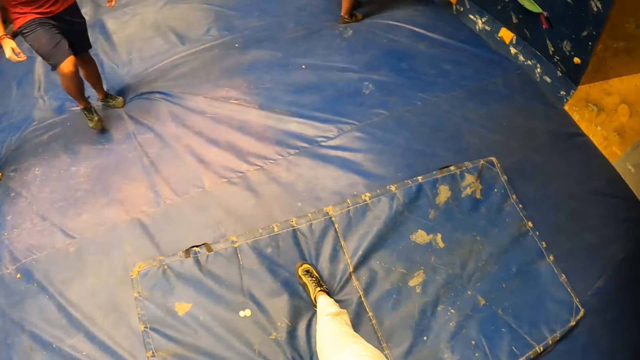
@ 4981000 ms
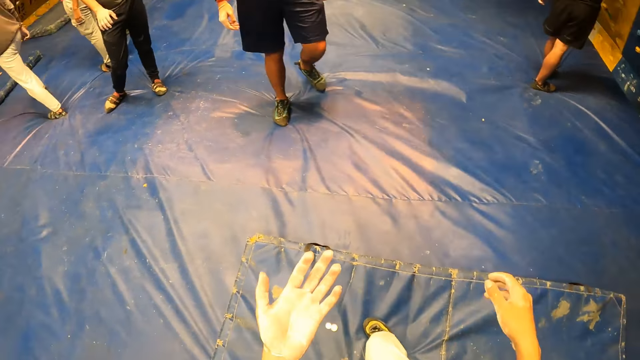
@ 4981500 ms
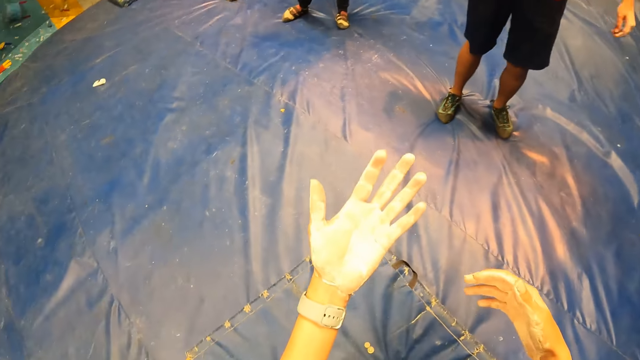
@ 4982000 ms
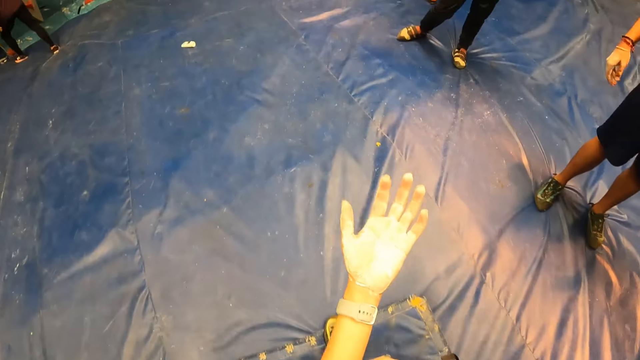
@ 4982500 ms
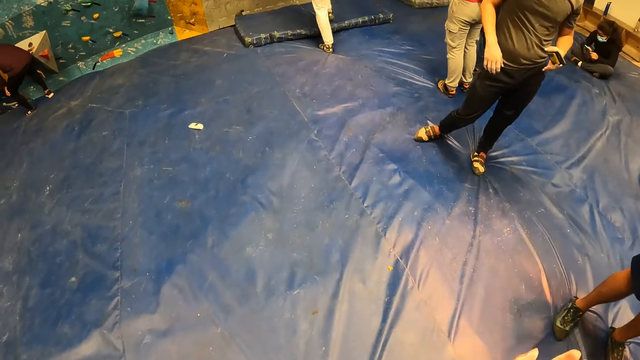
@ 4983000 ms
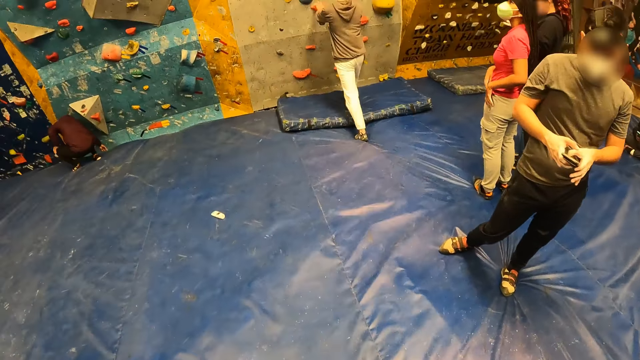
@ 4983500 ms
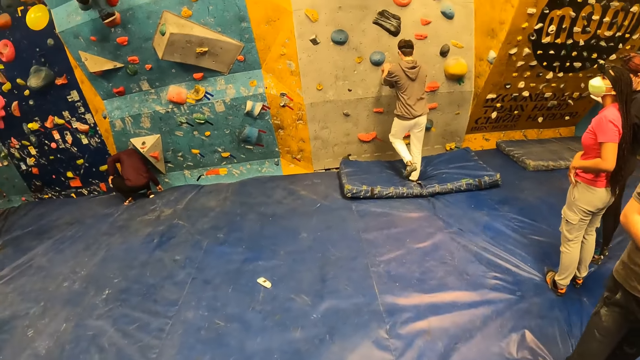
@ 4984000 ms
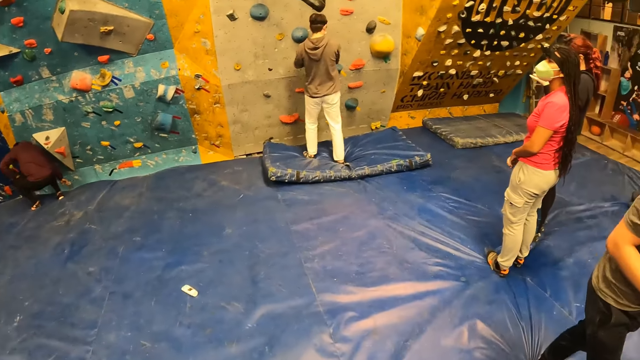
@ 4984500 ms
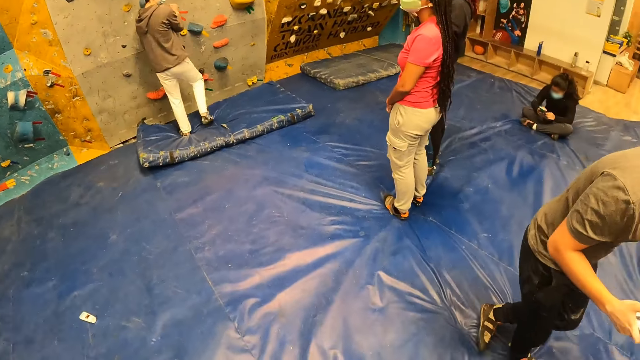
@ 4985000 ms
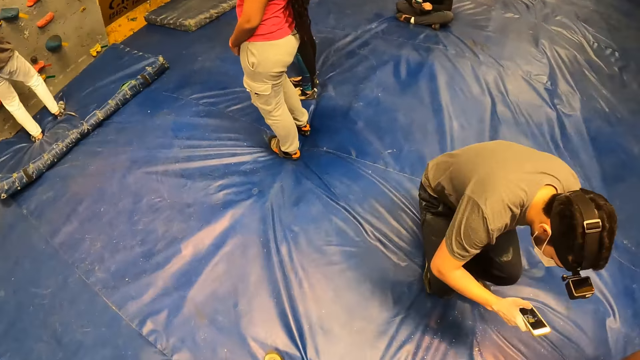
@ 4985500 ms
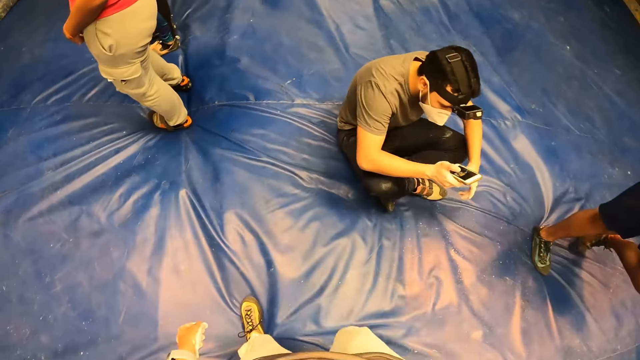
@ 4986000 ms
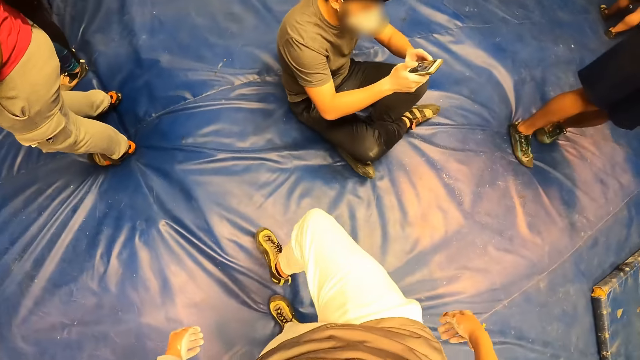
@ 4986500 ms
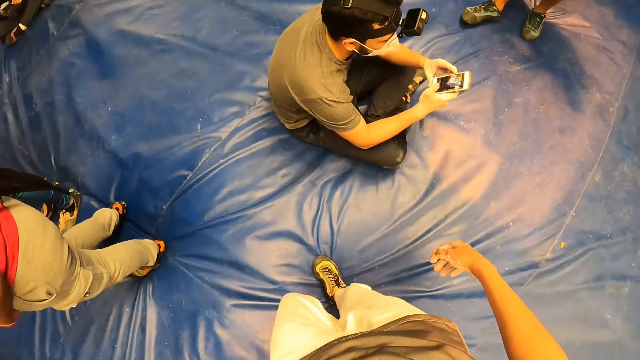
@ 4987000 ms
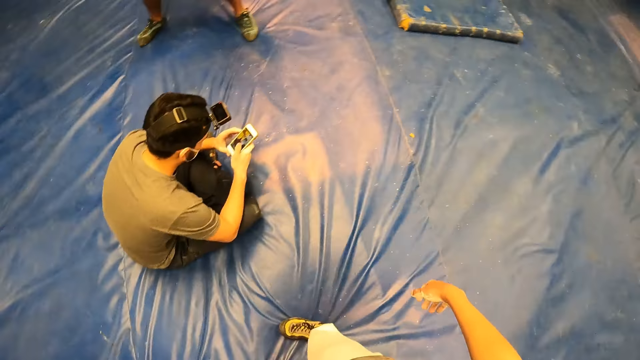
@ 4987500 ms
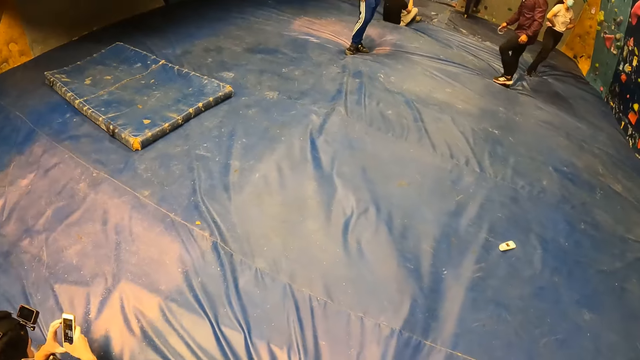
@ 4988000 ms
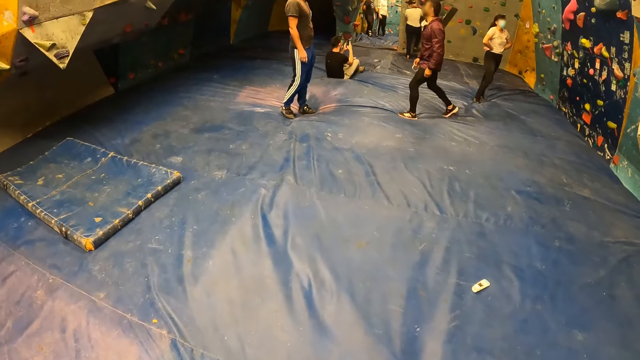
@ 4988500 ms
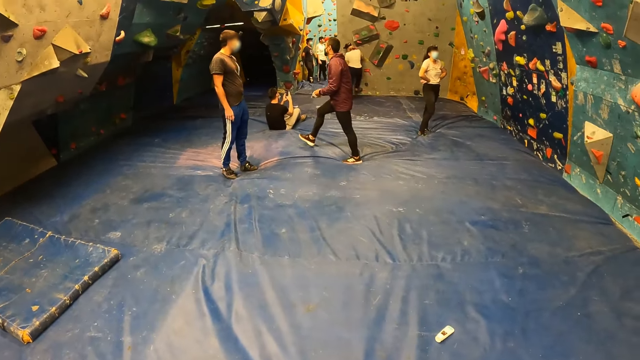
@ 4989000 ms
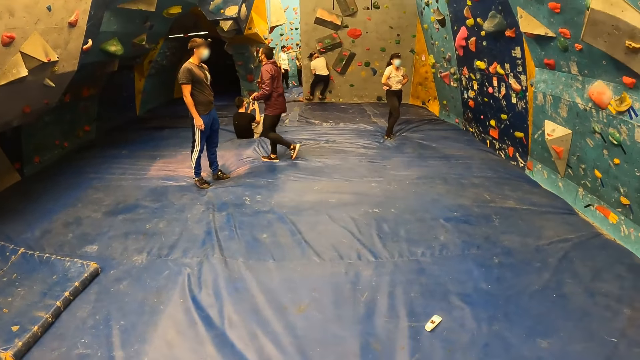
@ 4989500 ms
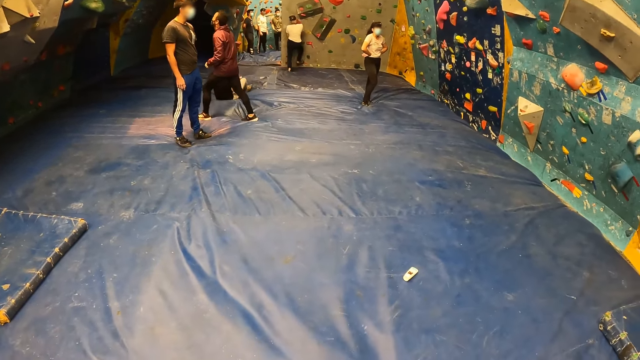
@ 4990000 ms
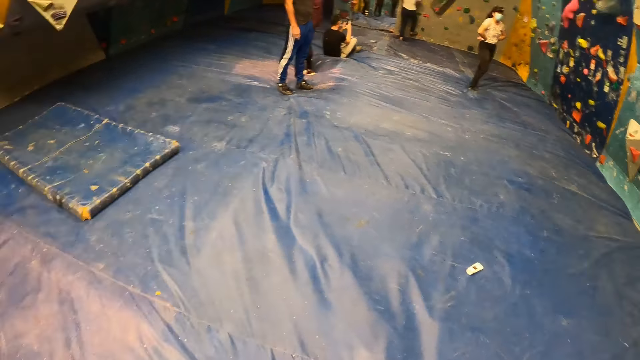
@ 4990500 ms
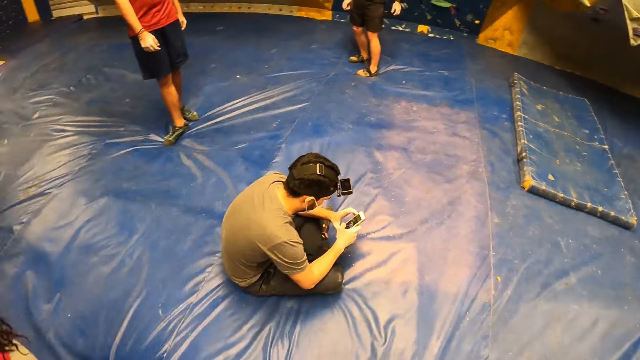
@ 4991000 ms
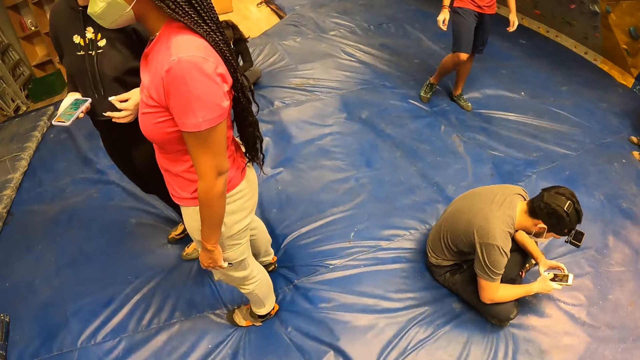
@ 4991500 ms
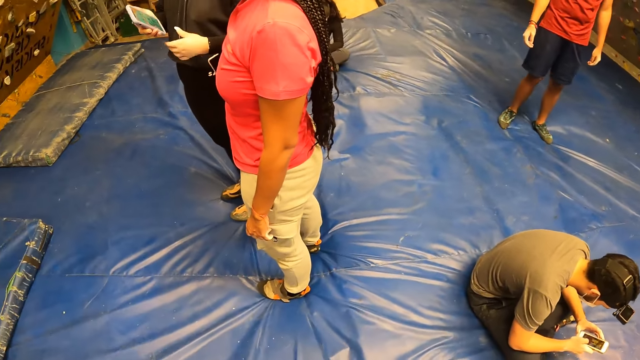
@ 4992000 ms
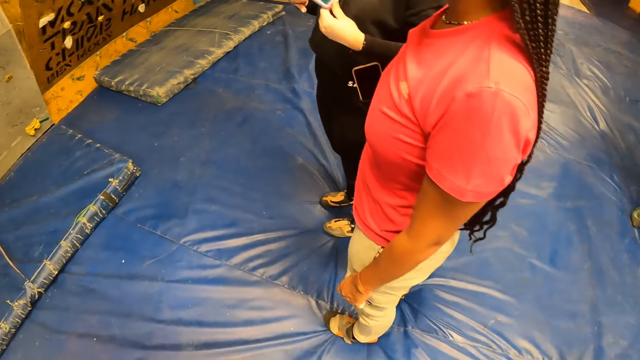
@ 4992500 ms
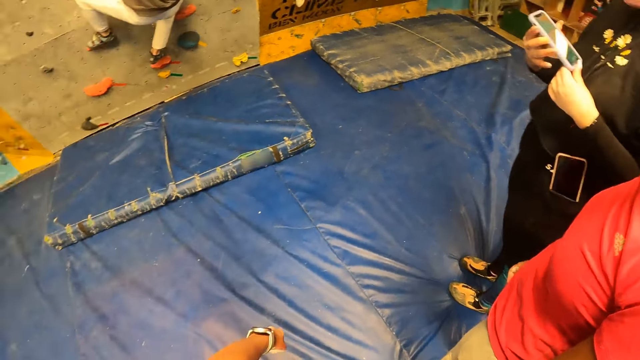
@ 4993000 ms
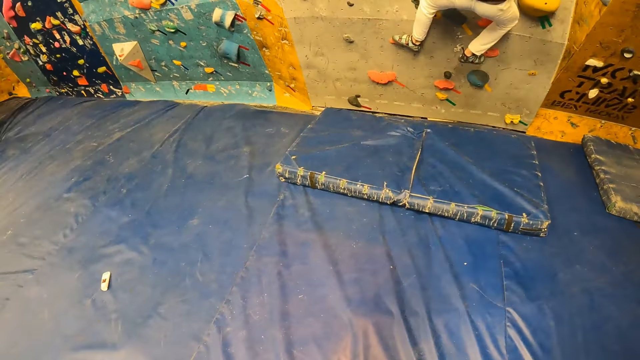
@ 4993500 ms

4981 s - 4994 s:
The camera wearer stares at the hands and walks around the boulder. The man holds the phone in his left hand with both hands. The man sits on the bouldering mat. The man presses the phone with his right hand. The camera wearer stares around the boulder. A woman interacts with another woman.

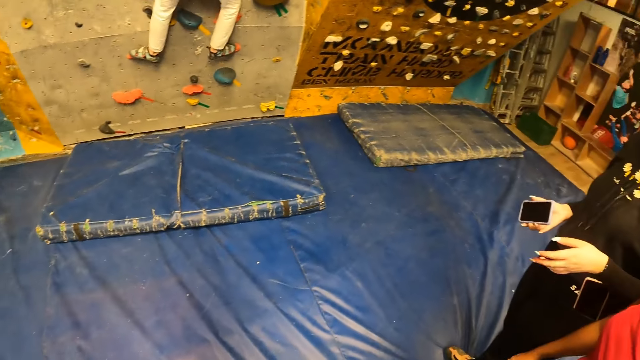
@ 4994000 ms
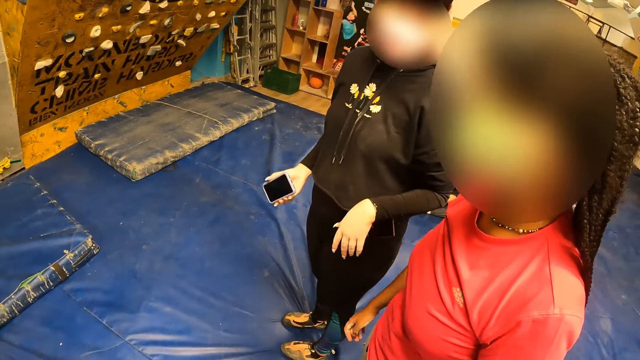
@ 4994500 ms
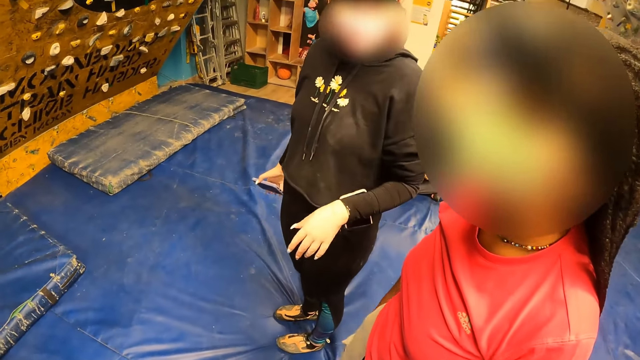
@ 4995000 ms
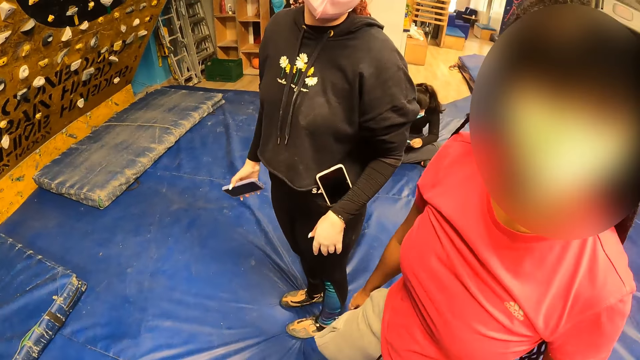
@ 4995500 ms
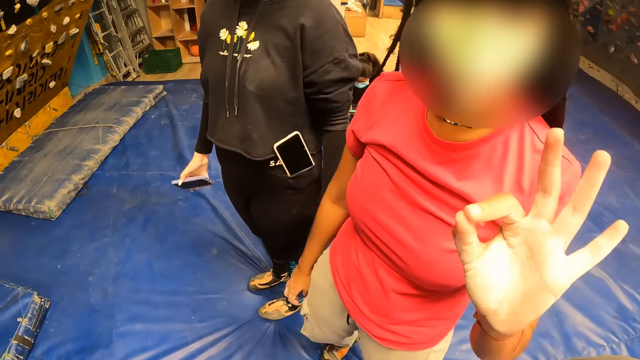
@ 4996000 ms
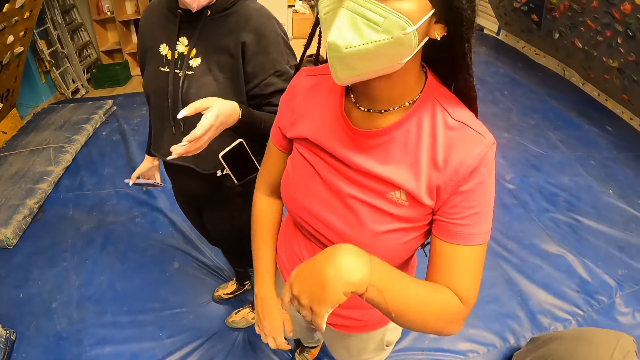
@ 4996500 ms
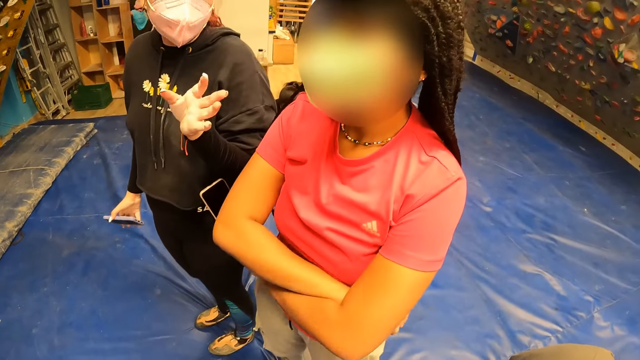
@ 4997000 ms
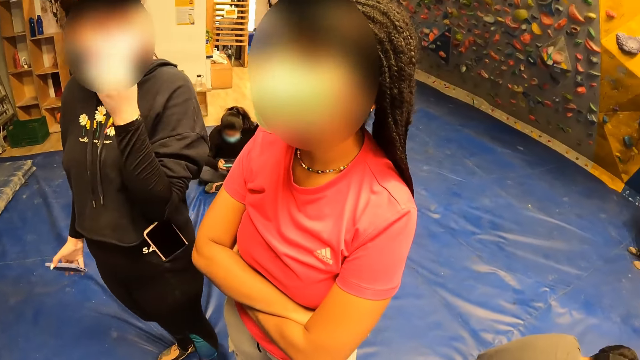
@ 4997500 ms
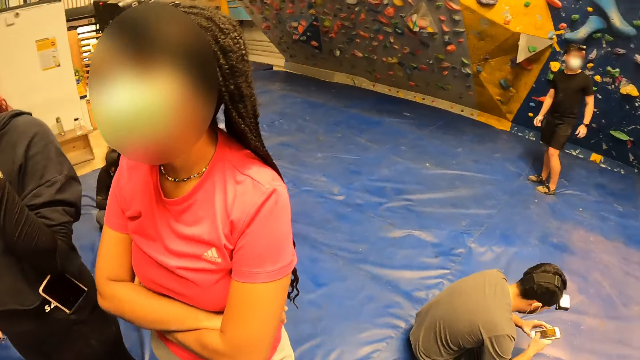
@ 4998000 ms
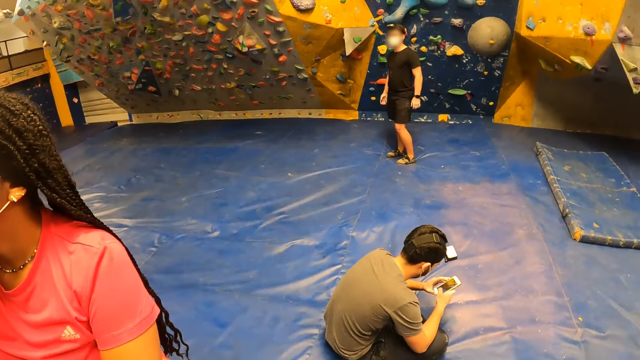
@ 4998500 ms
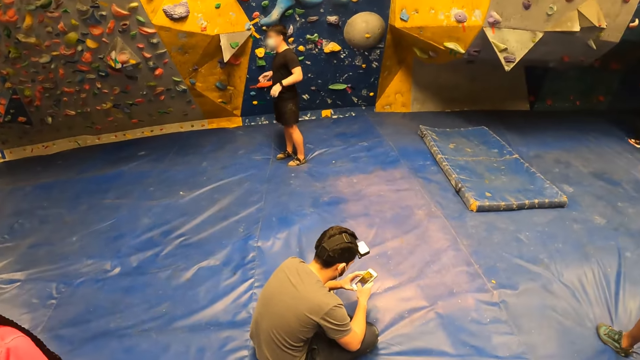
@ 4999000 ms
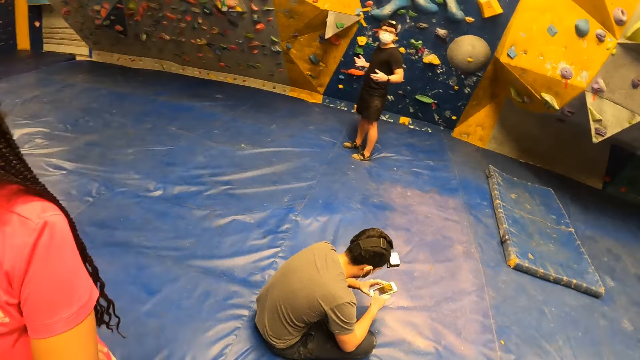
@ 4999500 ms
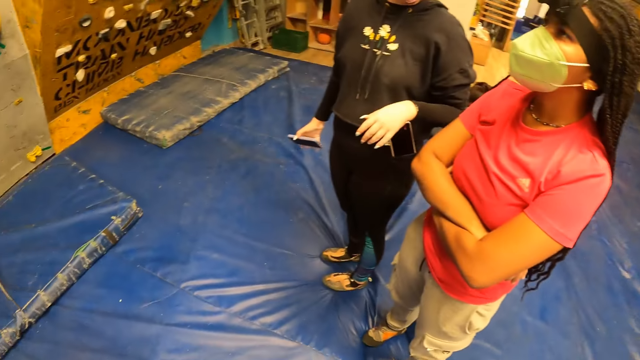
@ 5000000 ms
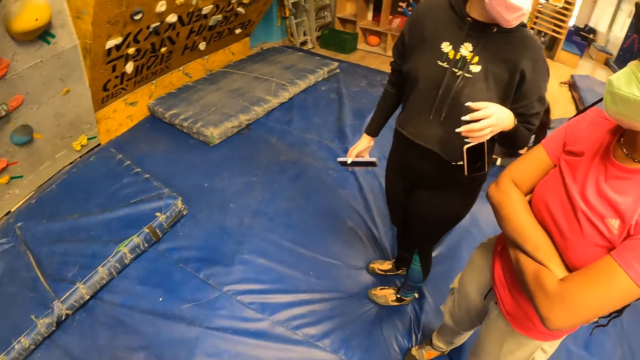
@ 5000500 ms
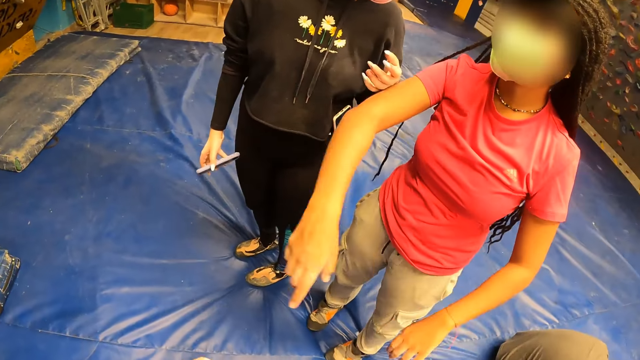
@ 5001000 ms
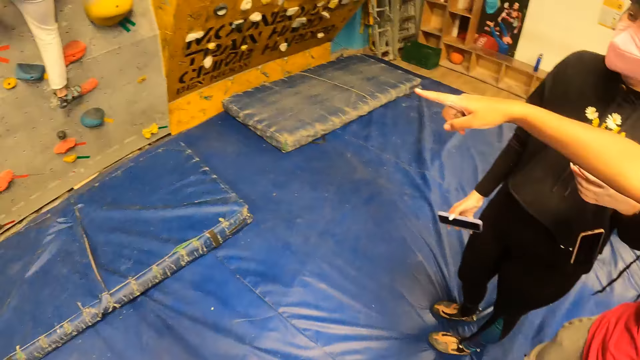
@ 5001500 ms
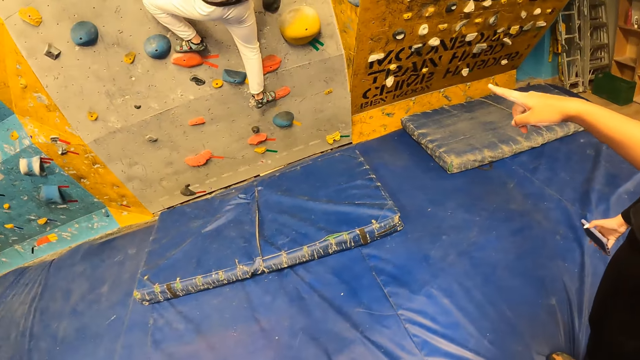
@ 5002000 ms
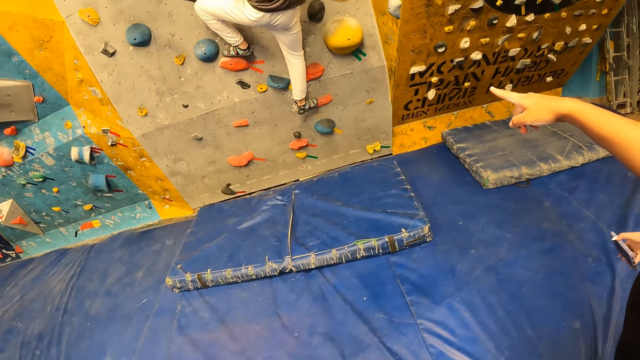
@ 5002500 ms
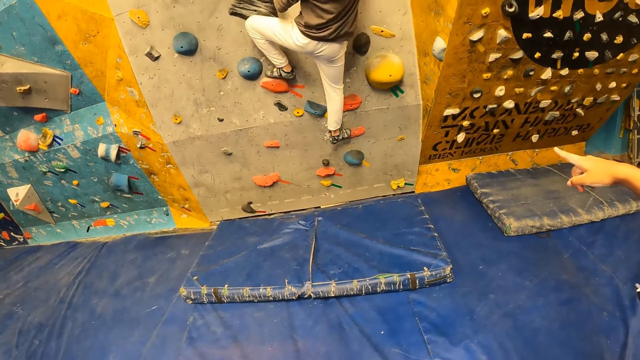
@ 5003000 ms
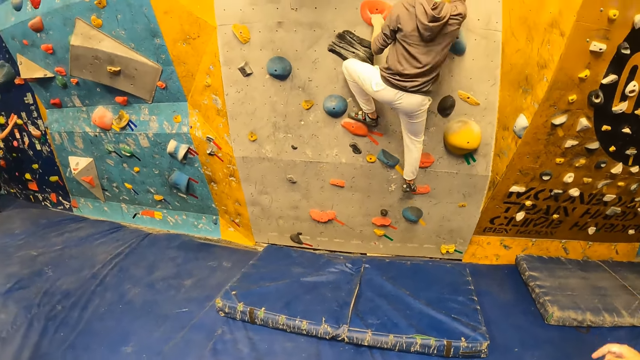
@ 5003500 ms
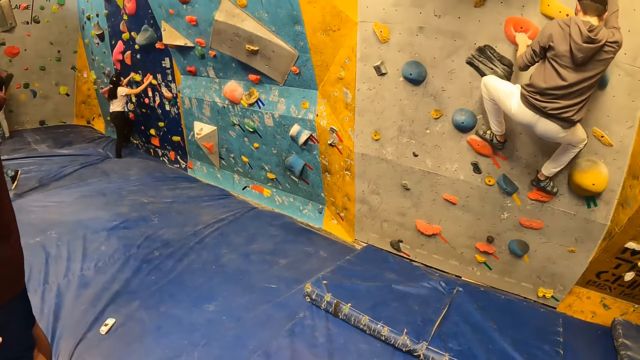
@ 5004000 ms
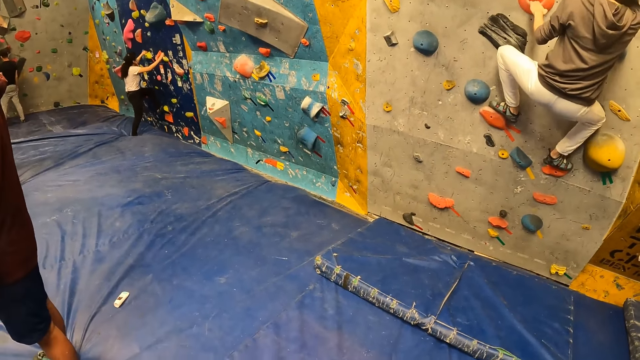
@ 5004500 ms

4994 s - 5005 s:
A woman talks to the camera wearer. The woman gestures to the camera wearer with her left hand. Another woman points at the bouldering wall with her left index finger. A man climbs the bouldering wall with both hands.
